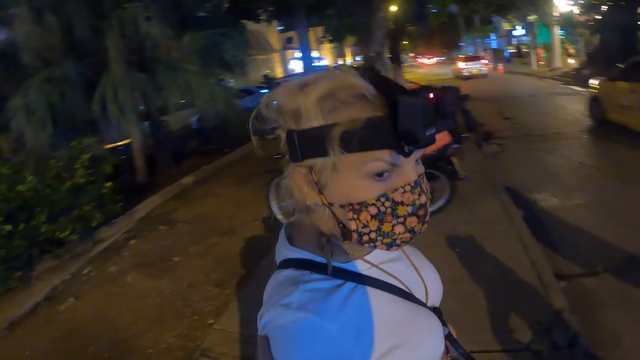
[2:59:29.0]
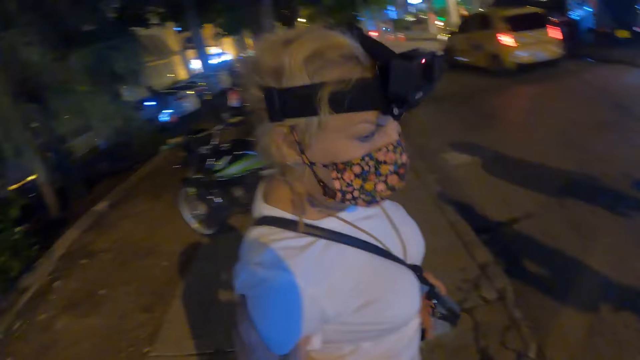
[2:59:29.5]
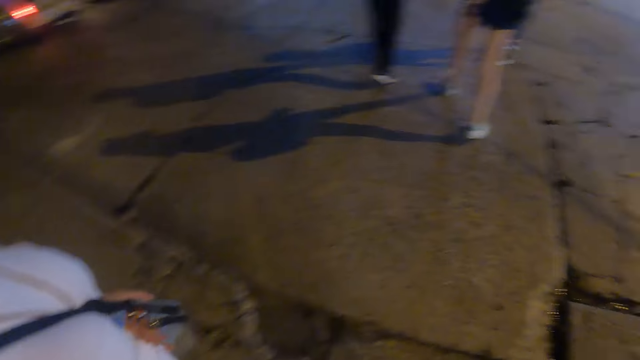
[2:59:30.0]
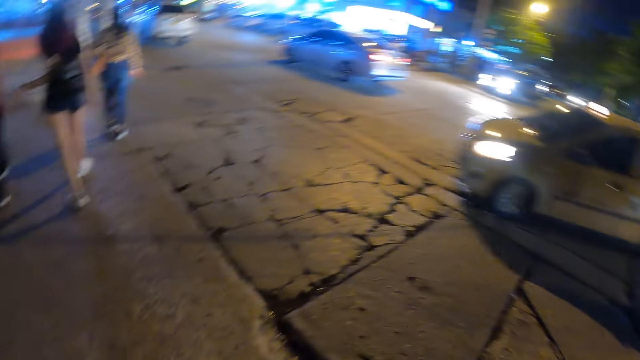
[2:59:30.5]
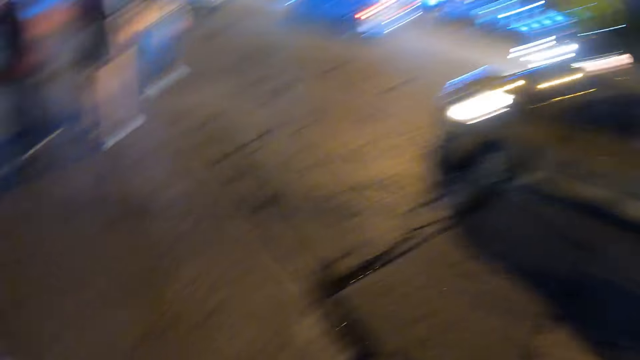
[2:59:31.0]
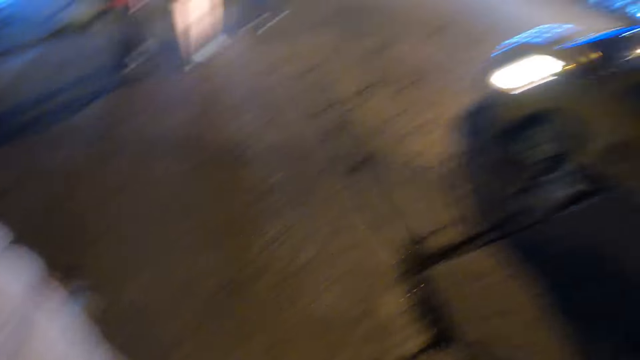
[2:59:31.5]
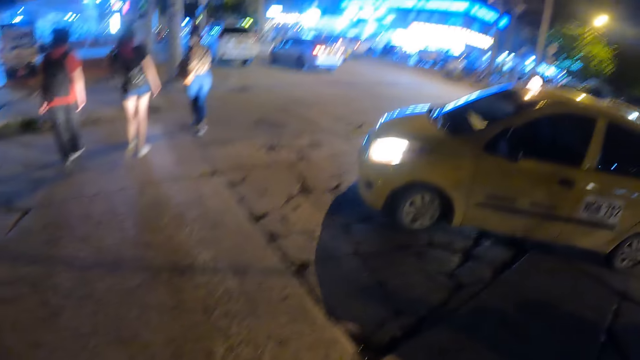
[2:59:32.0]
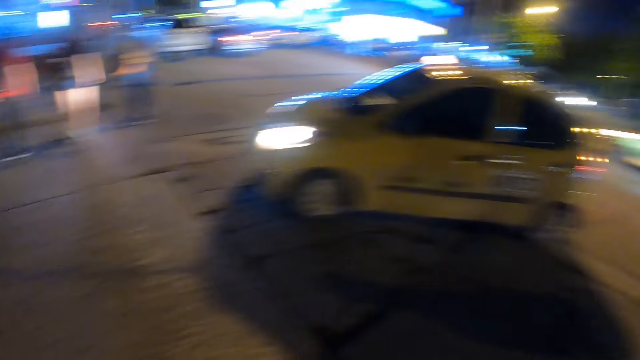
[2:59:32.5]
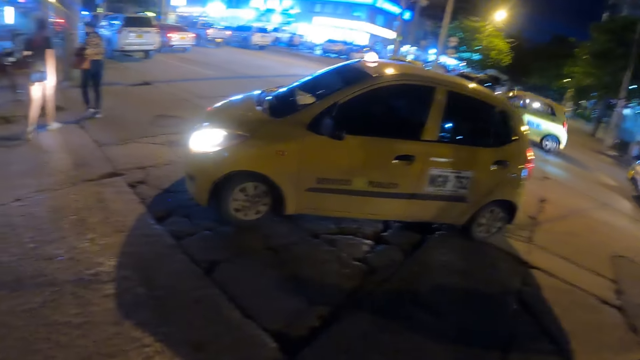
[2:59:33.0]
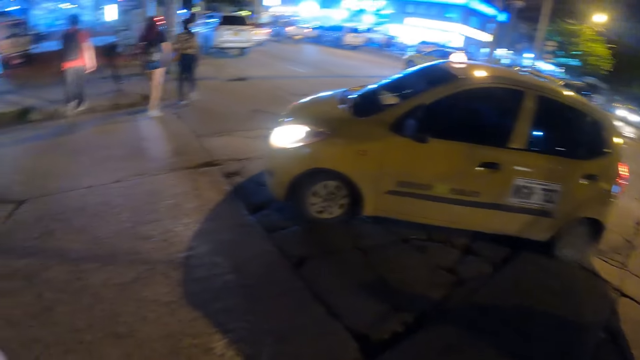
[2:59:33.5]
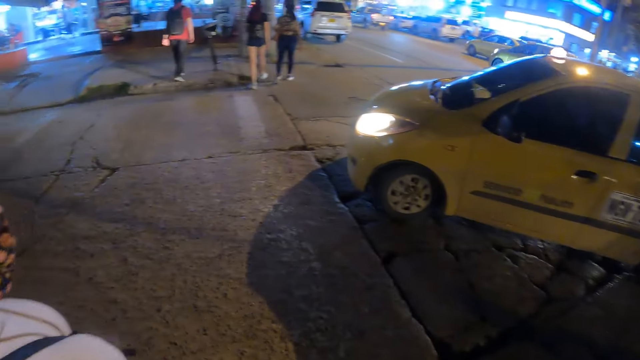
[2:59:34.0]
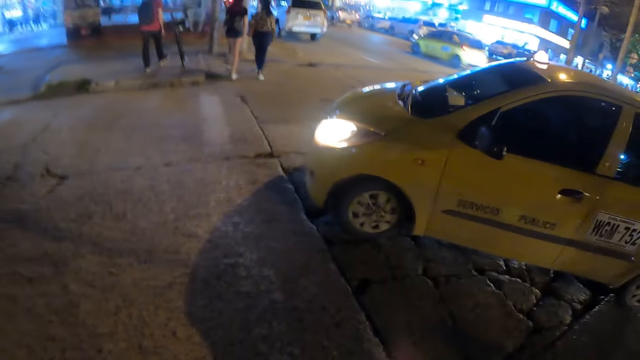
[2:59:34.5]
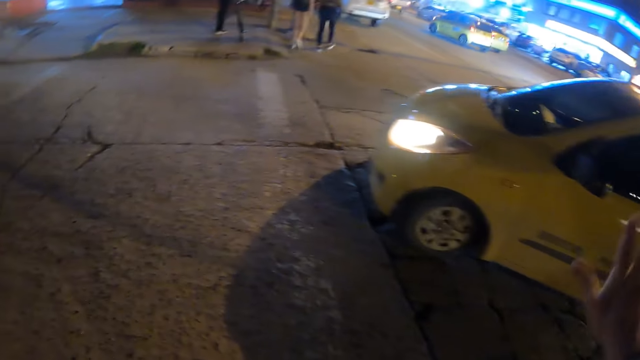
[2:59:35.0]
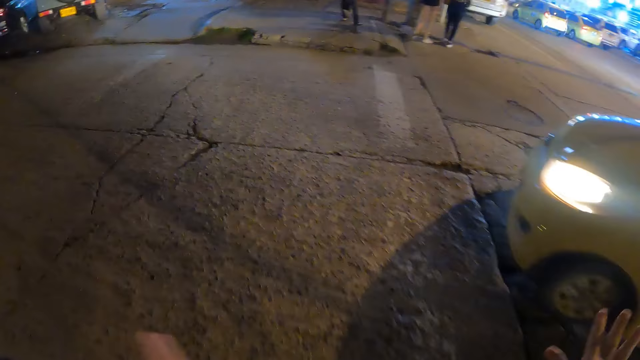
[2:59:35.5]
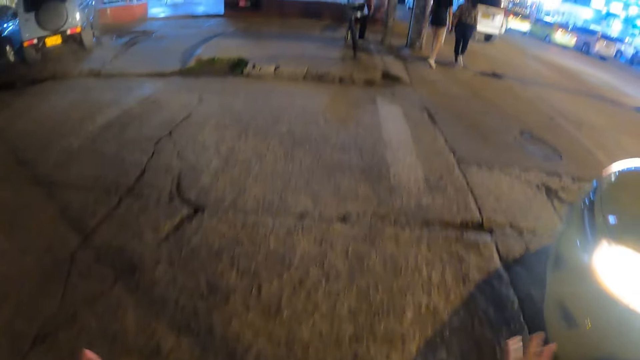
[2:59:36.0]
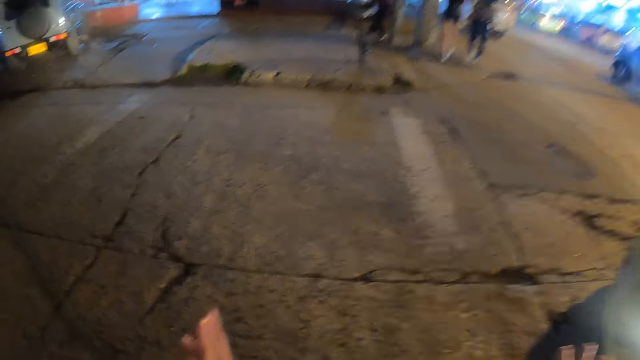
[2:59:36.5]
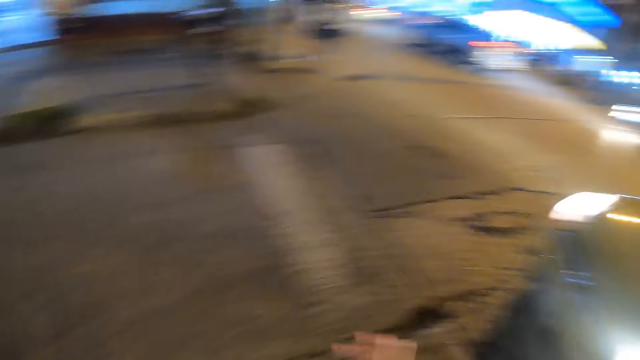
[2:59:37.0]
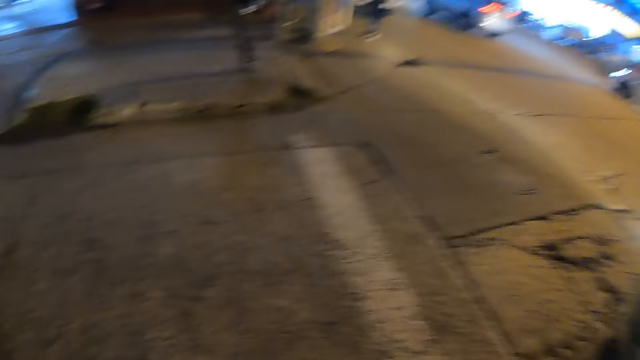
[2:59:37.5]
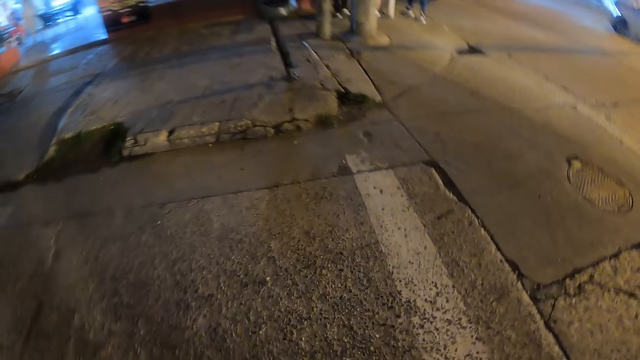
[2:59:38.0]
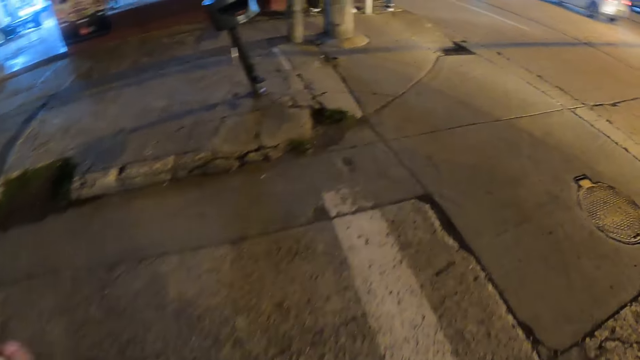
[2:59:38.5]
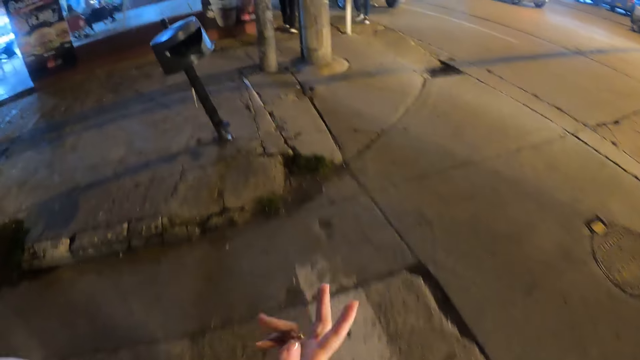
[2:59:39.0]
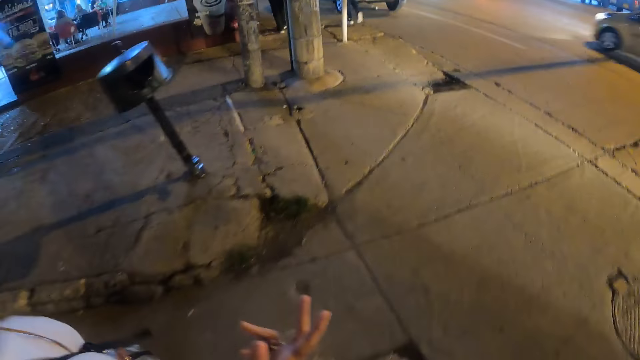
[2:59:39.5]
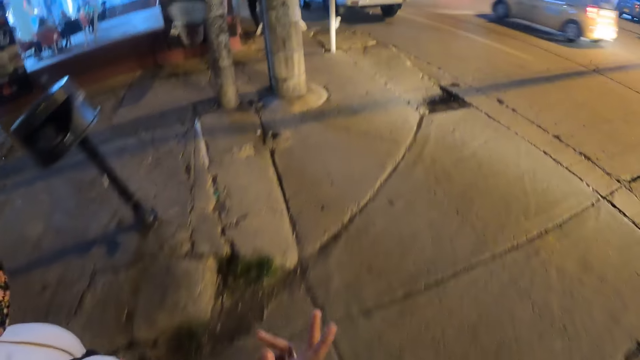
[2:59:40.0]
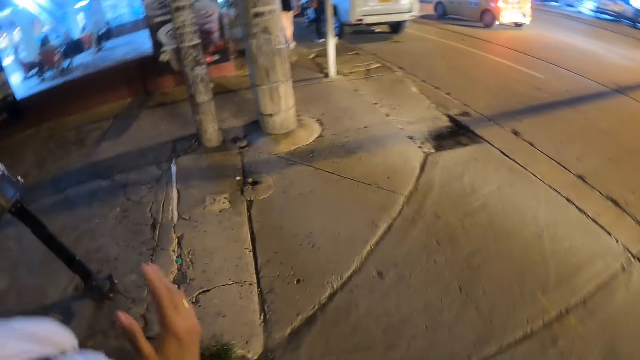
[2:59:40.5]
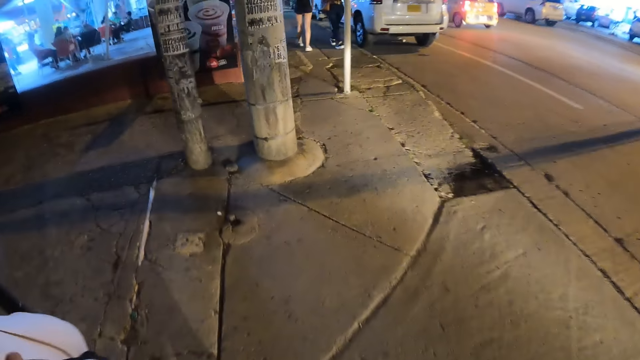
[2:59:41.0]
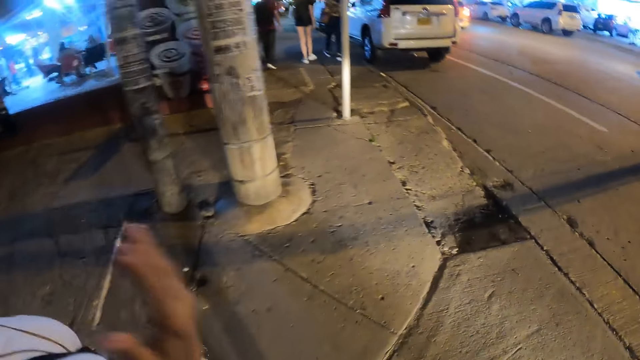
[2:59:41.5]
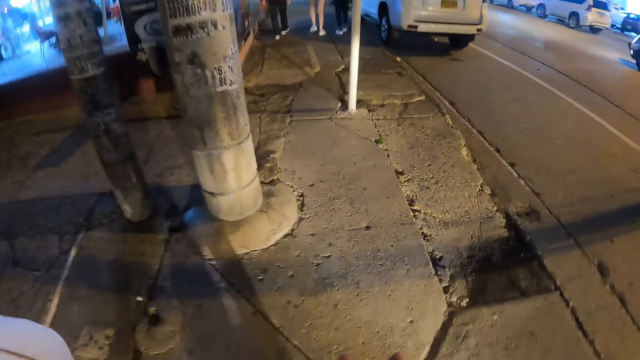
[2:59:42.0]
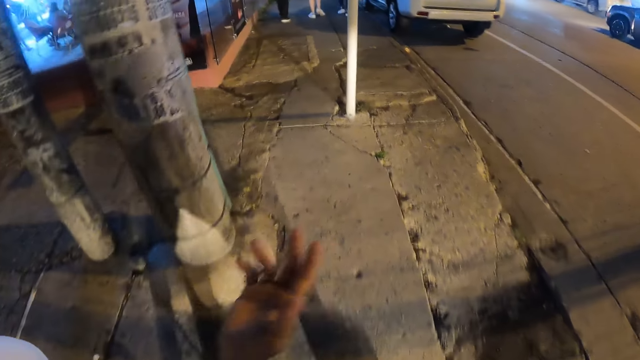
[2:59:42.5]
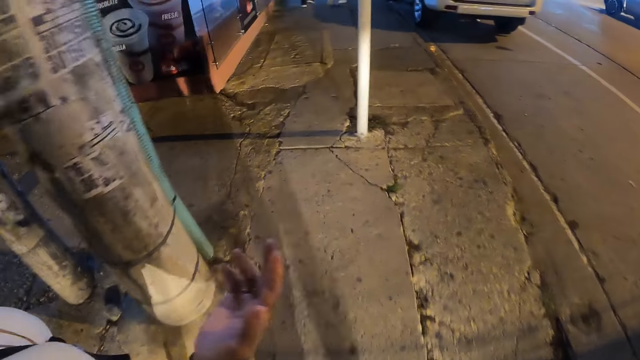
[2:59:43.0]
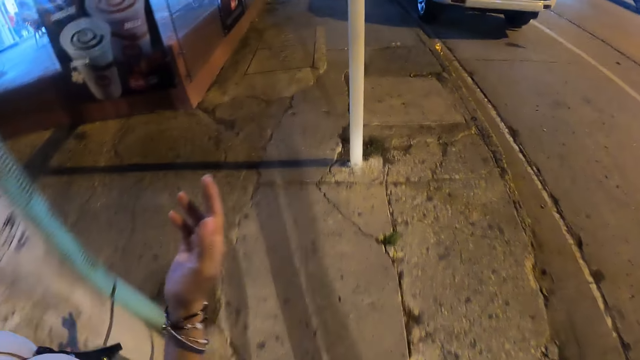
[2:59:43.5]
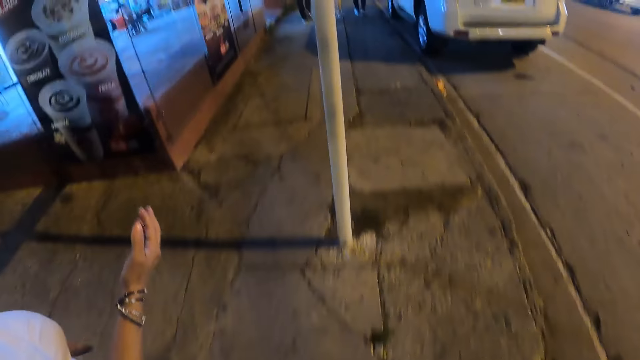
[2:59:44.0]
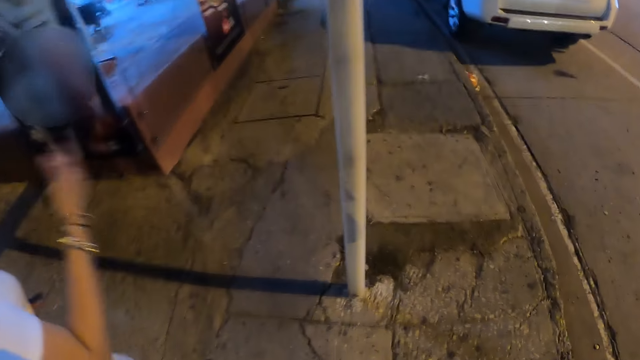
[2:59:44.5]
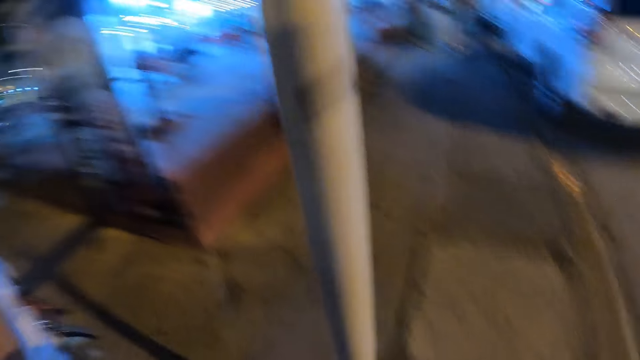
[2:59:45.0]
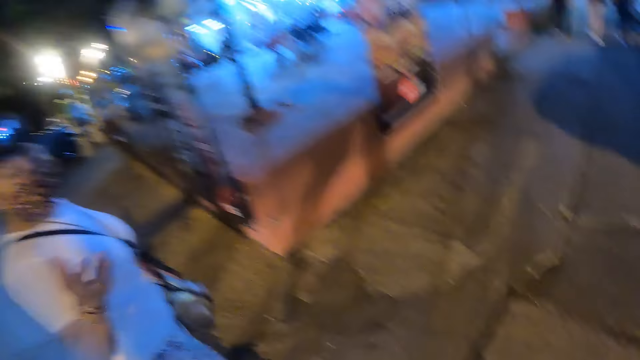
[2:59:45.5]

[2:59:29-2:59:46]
The camera wearer stares at the vehicle. They raise the hand. A lady walks in the street. The camera wearer walks in the street. They walk around. The lady walks around. The camera wearer interacts with the lady.

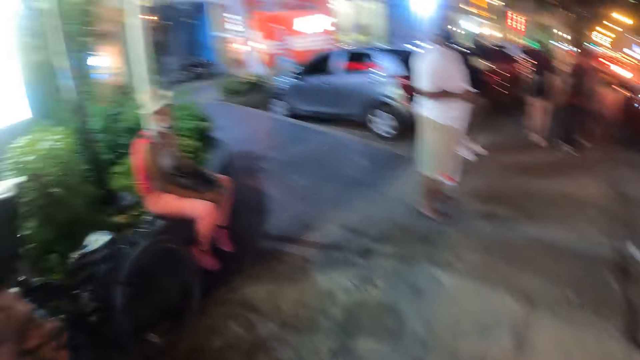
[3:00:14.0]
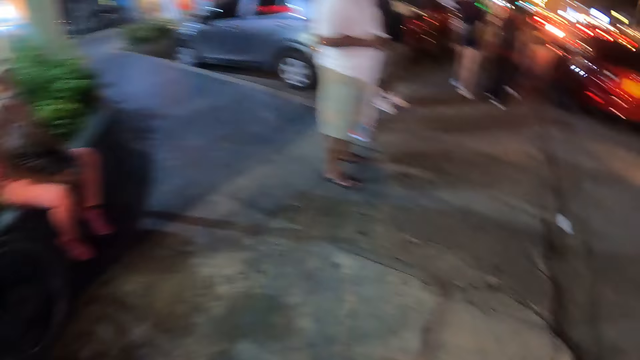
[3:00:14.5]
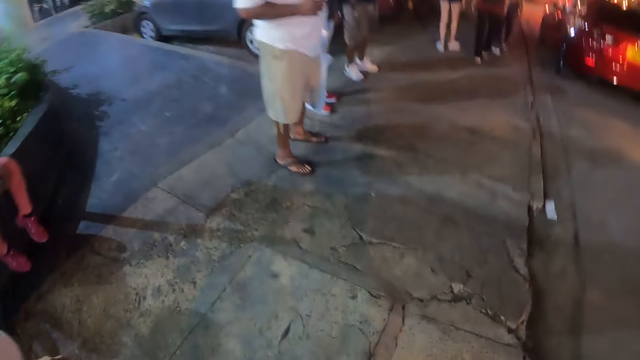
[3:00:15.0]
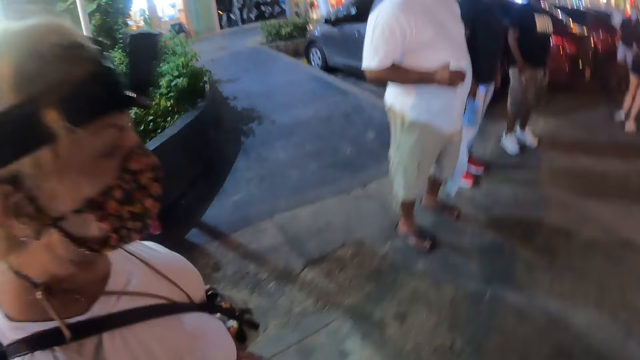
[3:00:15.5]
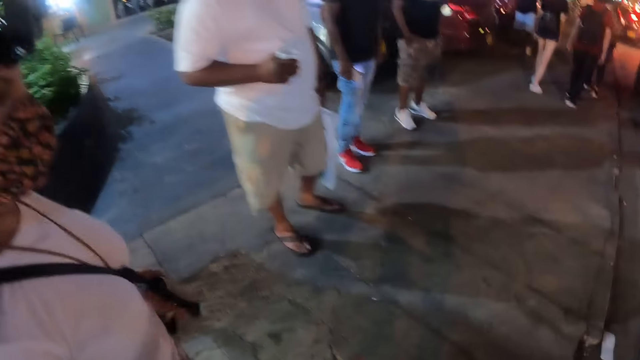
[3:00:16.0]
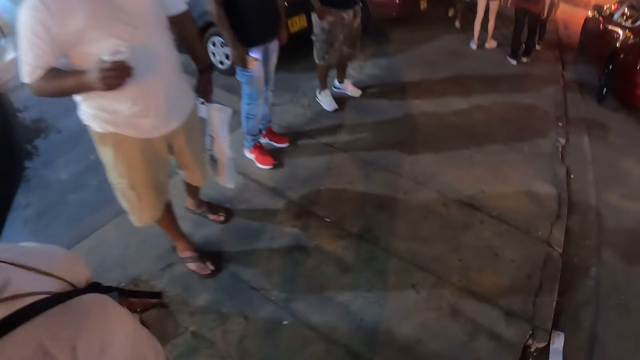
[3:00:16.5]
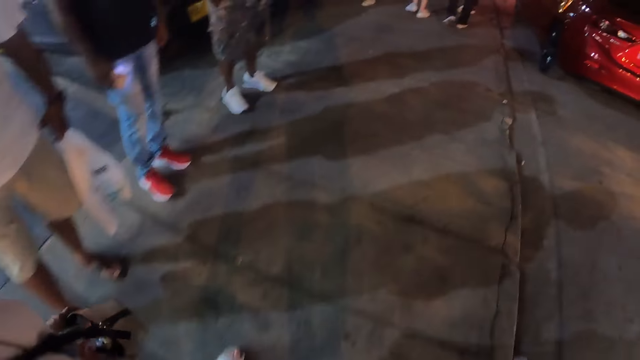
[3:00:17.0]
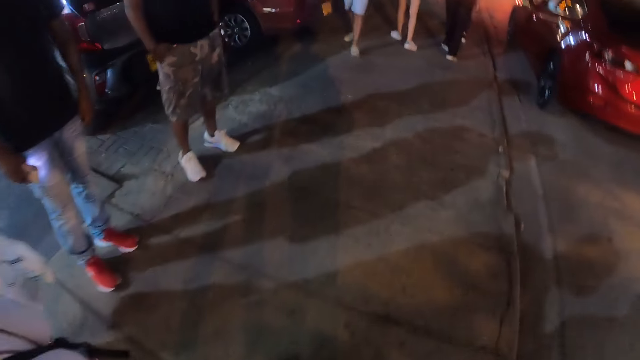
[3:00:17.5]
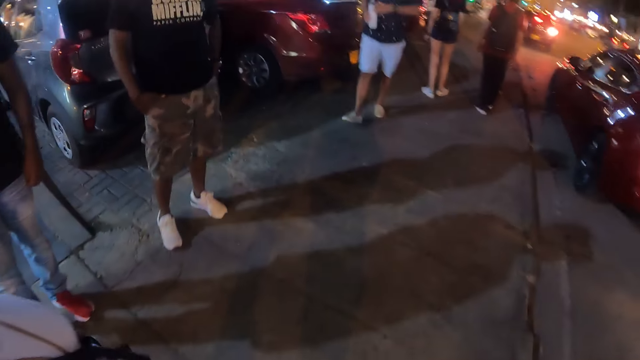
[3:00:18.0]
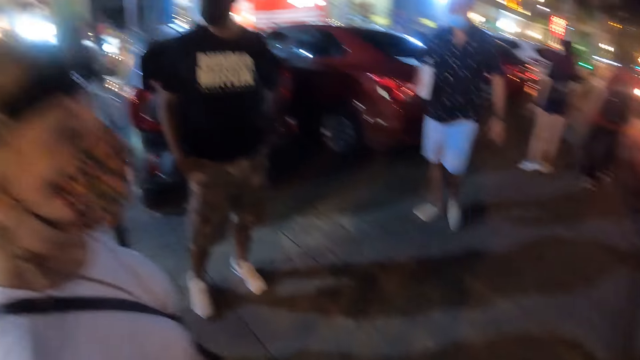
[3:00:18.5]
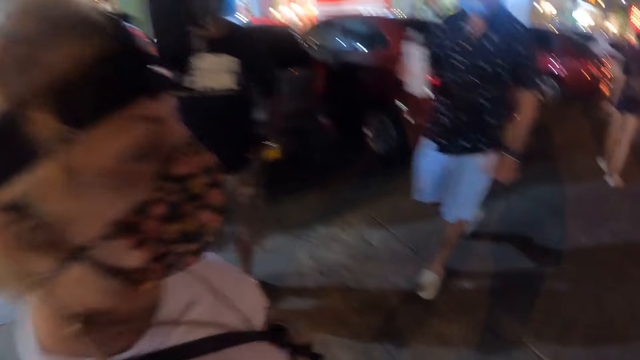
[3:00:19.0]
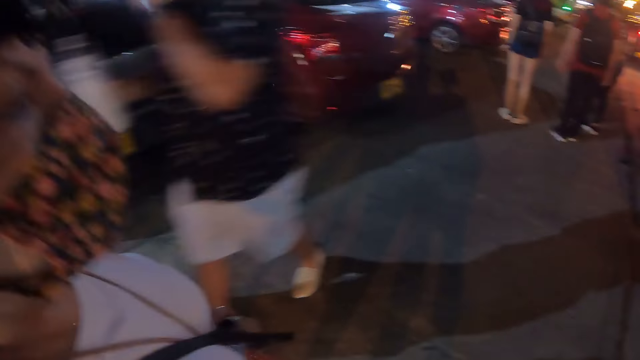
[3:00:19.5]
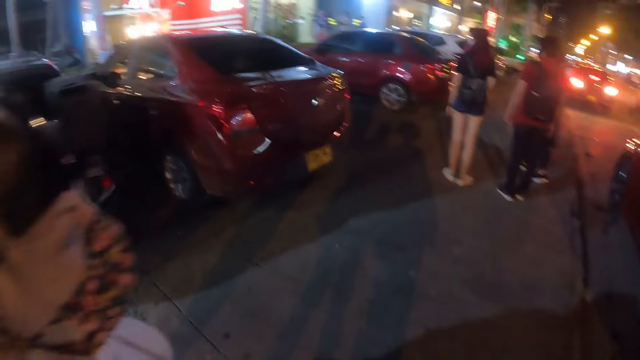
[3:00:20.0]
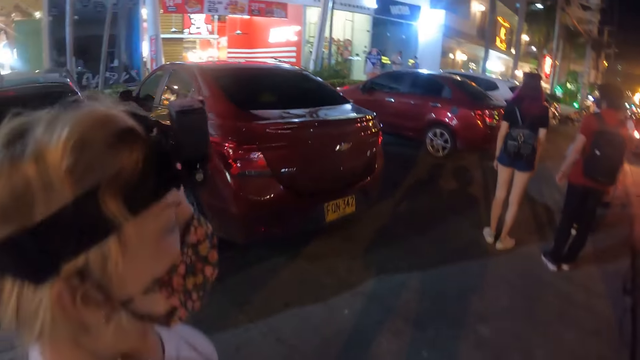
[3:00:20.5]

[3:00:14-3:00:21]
A woman walks close to the camera wearer.
